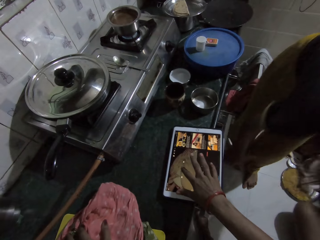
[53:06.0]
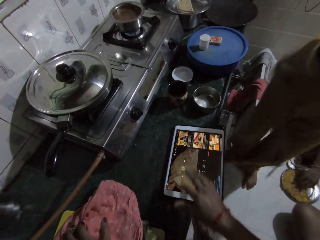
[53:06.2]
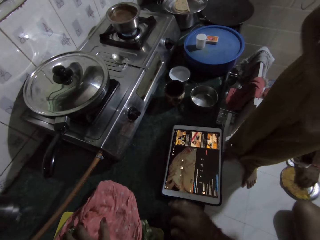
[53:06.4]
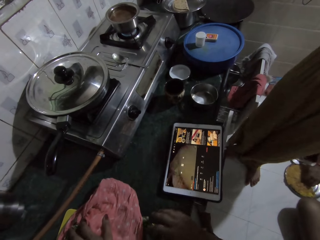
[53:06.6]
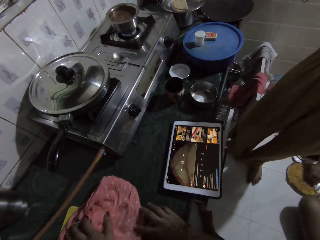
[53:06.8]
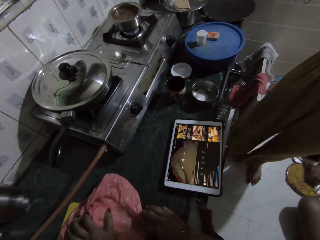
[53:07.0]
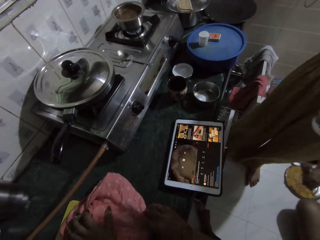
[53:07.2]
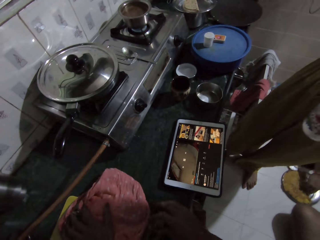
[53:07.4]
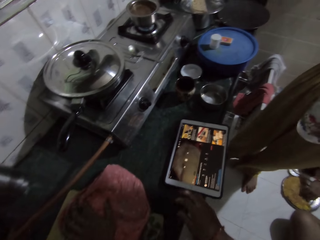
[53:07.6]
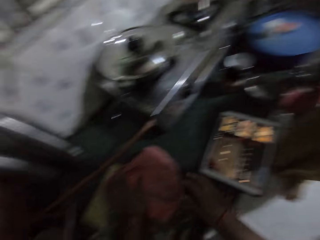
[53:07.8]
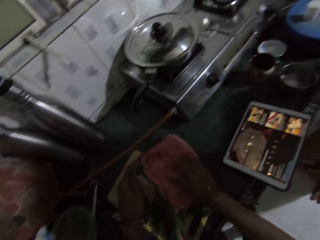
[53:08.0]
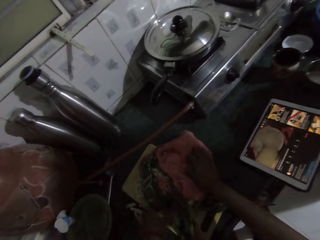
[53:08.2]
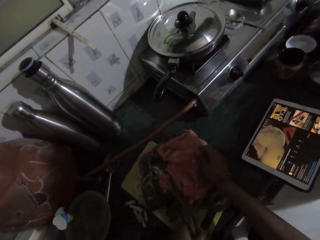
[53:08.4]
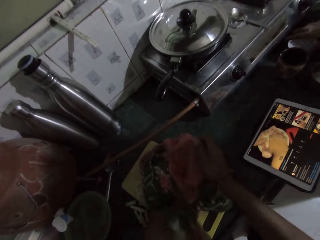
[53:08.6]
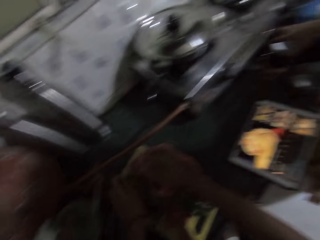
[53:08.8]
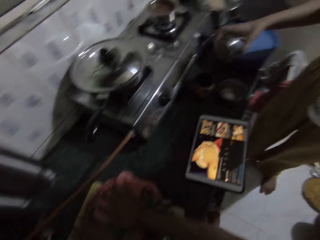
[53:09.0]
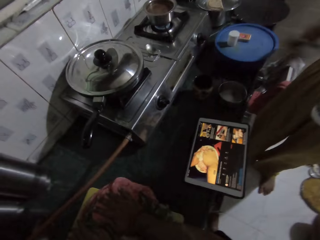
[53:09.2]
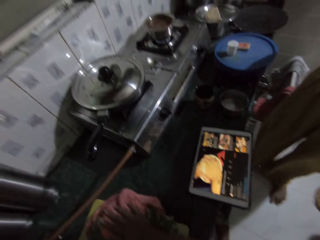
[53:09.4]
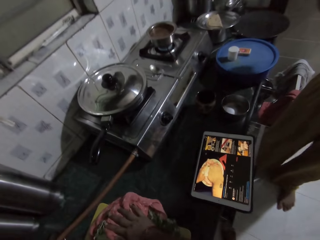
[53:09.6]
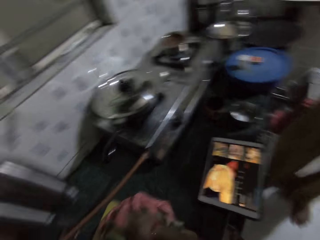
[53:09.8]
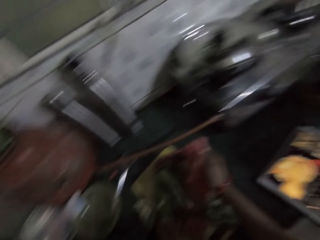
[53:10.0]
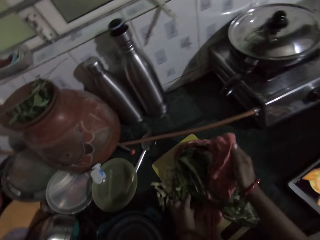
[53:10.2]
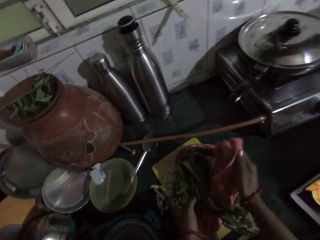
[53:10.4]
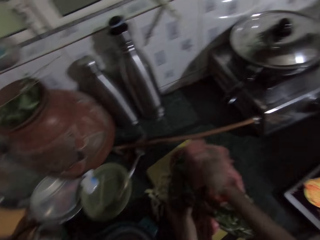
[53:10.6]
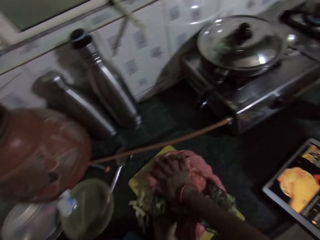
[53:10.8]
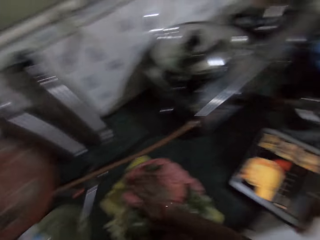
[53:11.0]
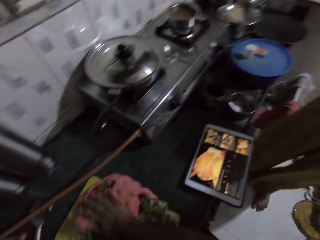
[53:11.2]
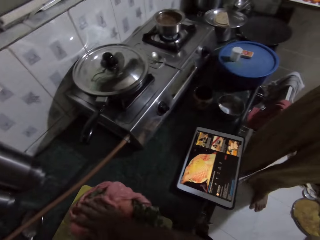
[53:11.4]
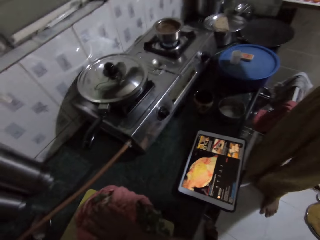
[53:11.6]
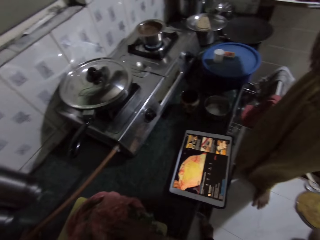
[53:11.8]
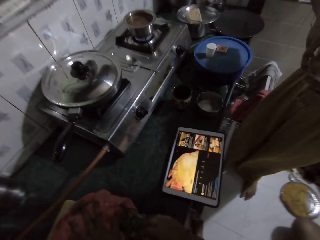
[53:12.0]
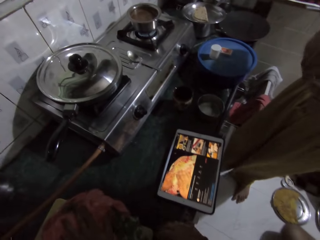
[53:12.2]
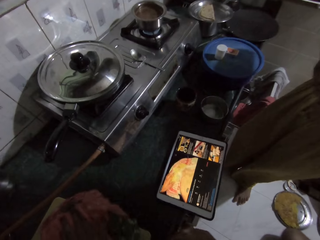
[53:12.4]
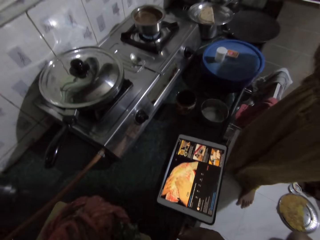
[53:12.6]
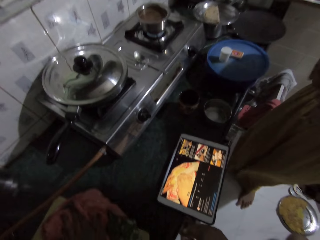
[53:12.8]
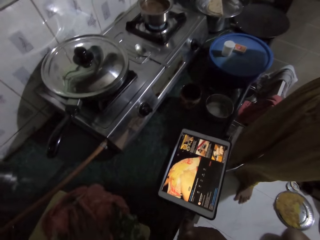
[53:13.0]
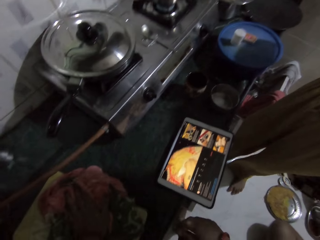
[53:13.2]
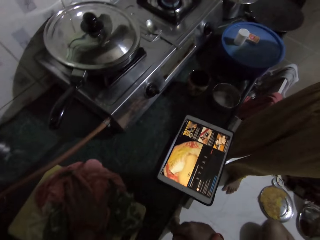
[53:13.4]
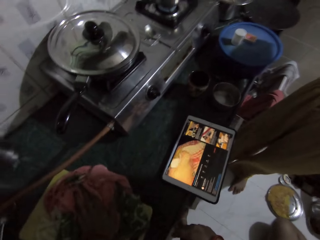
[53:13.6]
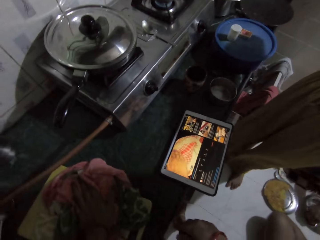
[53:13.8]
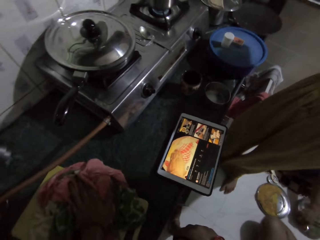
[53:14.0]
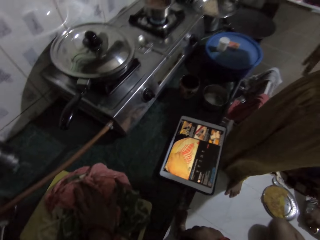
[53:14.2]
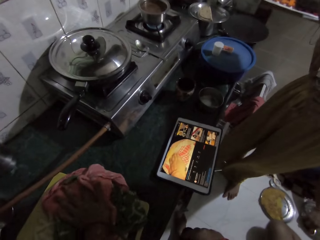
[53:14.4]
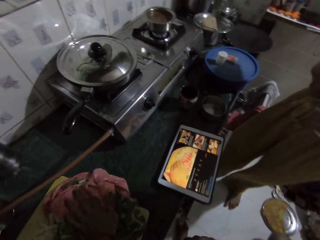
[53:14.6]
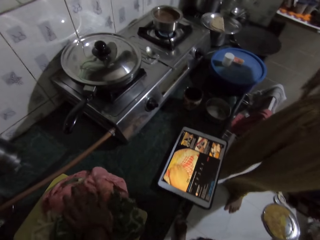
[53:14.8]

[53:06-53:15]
A woman picks a spoon. The camera wearer operates a tablet. She adjusts the fabric on the countertop with her right hand. She rubs potatoes with a cloth. She picks the fabric on the countertop with her left hand. The woman picks the salt bottle lid from the countertop with her right hand. The camera wearer presses the fabric on the countertop with both hands. The woman closes a container.

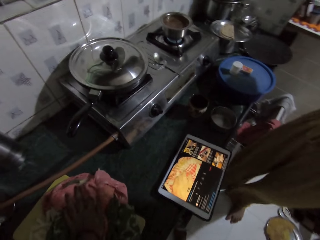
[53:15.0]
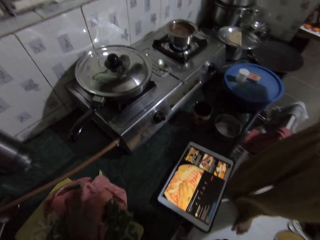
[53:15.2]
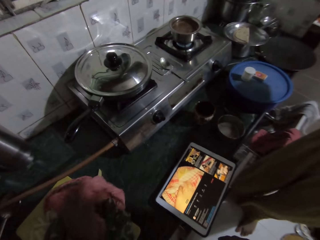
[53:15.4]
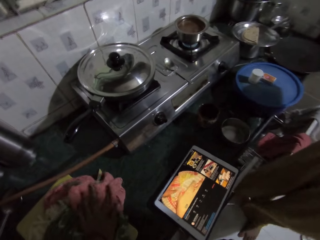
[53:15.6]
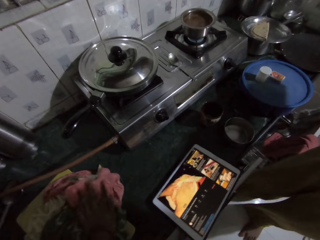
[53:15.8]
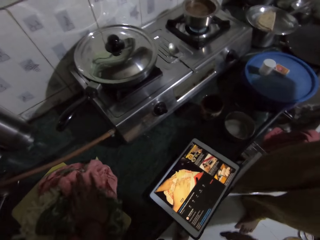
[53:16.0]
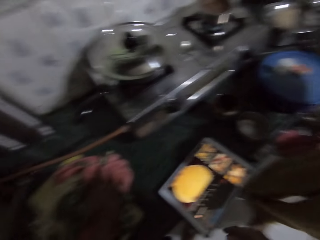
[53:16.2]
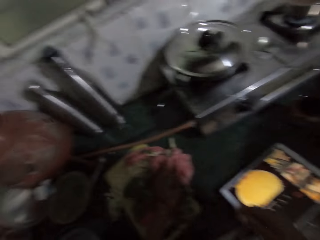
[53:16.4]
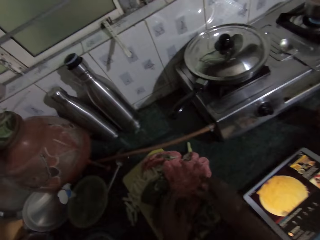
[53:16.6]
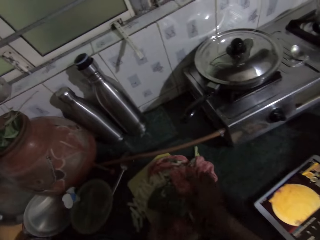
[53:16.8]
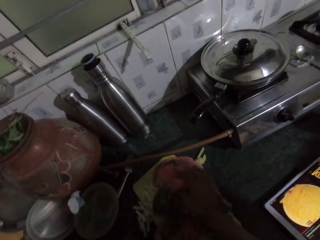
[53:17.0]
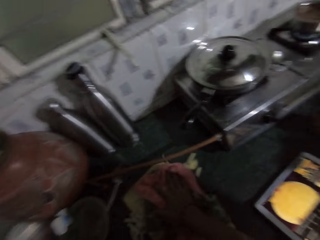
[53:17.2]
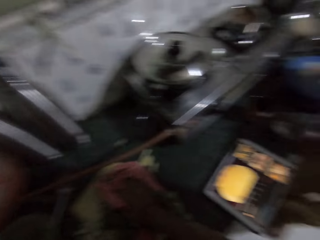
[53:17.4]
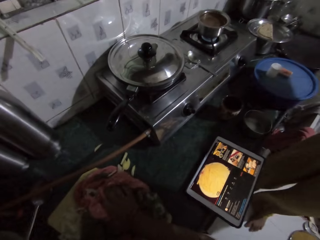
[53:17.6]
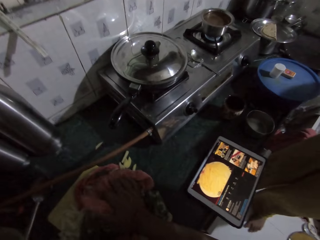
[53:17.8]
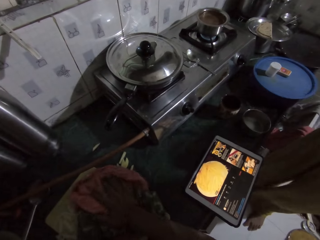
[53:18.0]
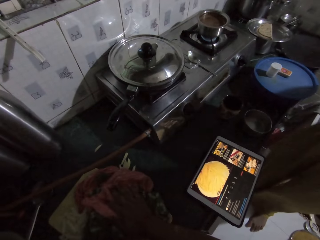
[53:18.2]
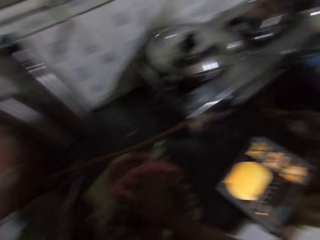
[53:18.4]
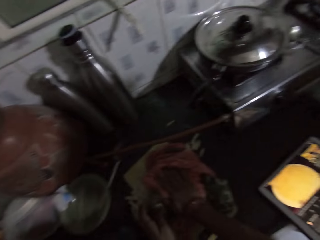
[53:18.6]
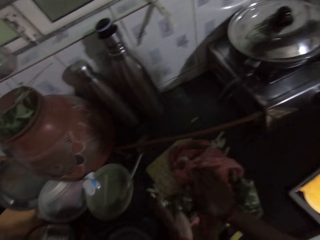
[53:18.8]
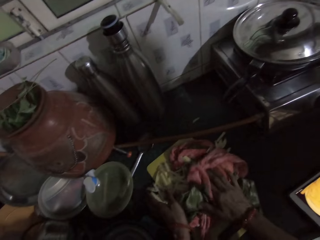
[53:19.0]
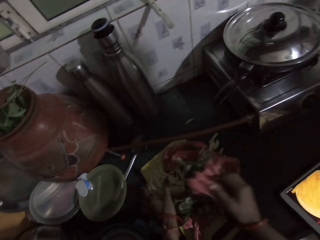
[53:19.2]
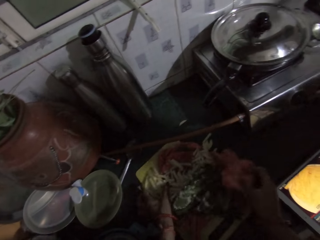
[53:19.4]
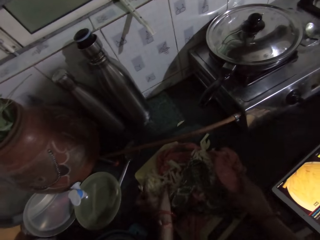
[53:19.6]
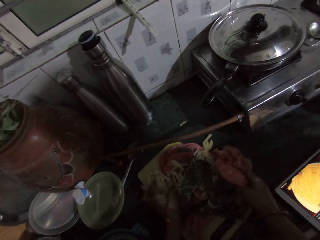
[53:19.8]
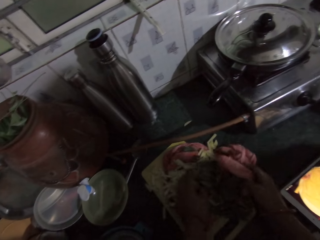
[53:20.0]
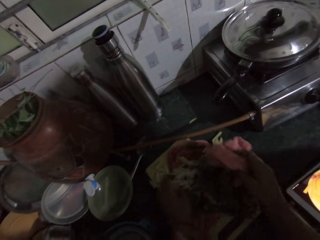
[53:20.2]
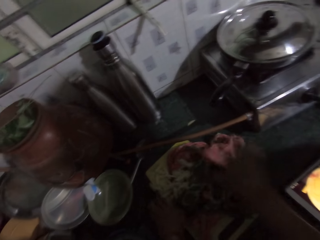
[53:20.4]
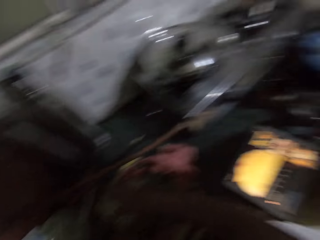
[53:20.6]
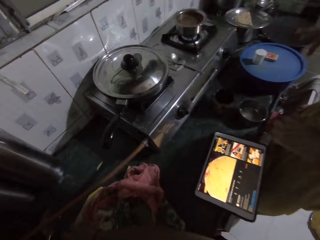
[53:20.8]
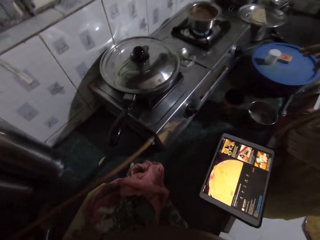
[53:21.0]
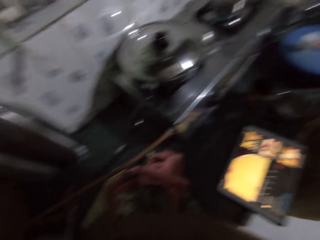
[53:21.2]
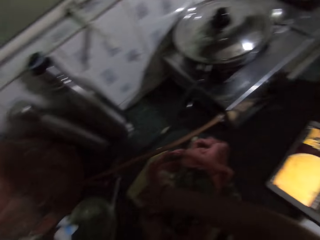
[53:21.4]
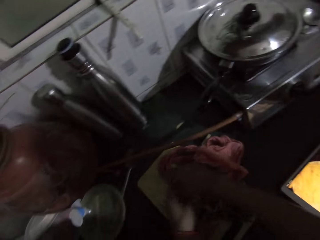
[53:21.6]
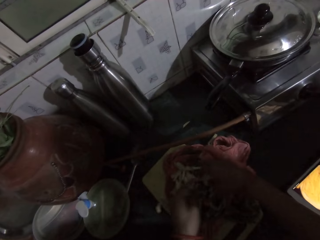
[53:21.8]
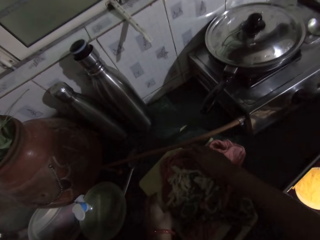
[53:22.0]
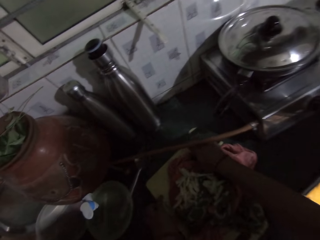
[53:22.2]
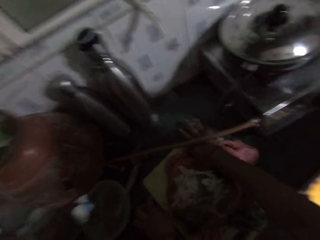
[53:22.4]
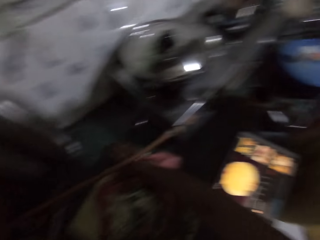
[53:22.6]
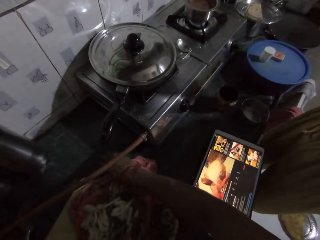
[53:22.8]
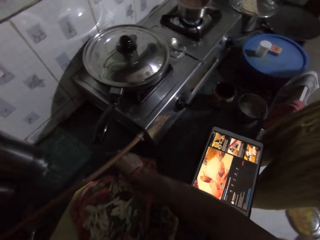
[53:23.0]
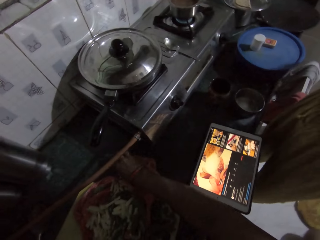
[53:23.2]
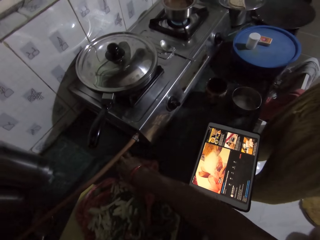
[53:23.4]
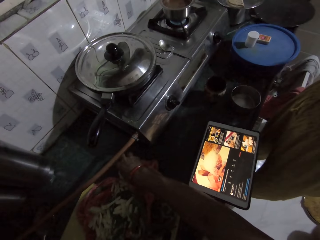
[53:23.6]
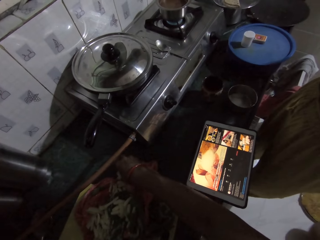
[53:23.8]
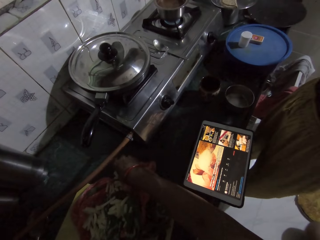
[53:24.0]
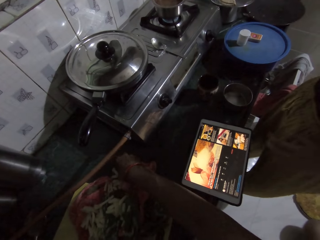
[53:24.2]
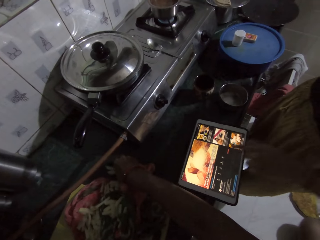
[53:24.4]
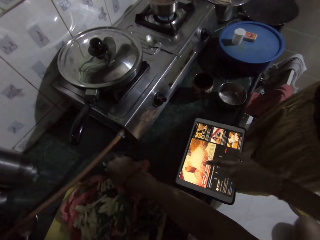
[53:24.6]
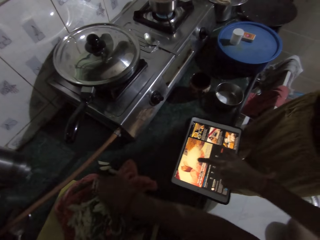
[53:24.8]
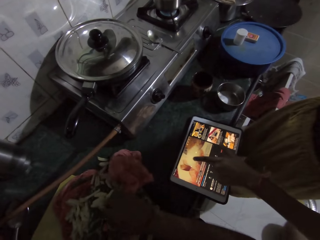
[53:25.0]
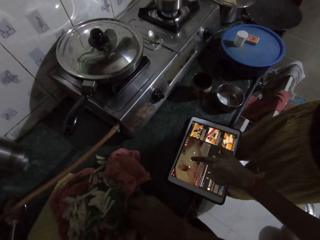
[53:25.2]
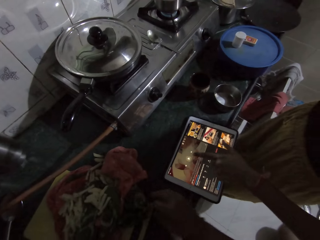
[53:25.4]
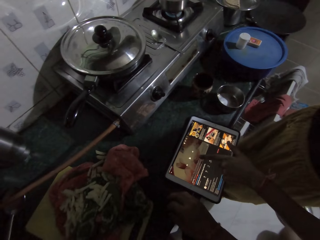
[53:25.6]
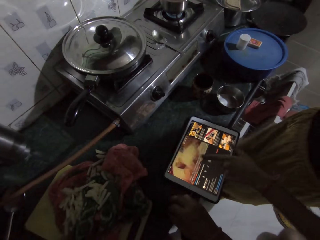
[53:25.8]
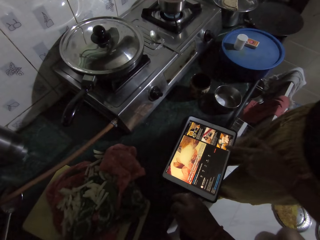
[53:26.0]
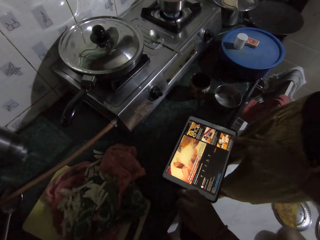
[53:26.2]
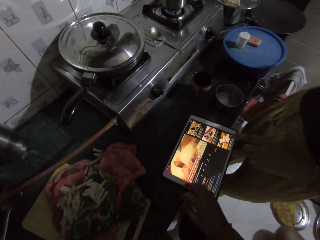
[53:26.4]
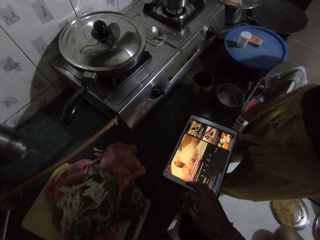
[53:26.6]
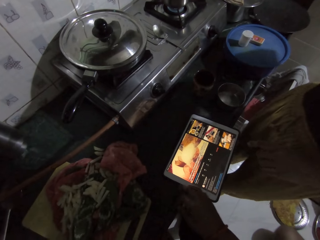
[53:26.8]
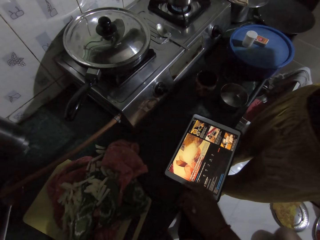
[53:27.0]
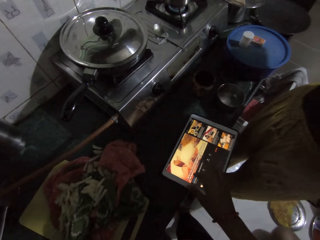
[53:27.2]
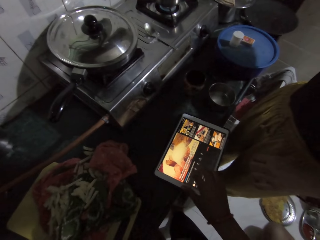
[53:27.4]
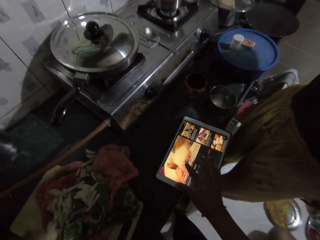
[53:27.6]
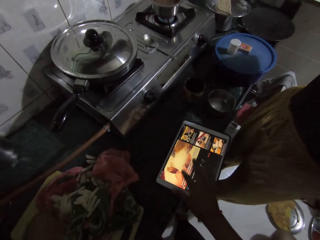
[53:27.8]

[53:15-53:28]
The camera wearer presses the fabric on the countertop with her right hand. She packs the chips into the fabric on the countertop with her left hand. She packs the chips into the fabric on the countertop with both hands. She collects potatoes. The woman operates the phone on the countertop with her left hand.
